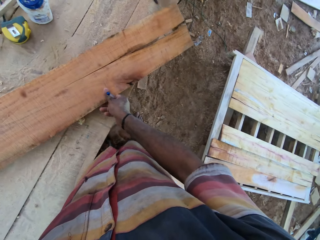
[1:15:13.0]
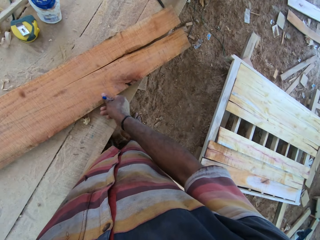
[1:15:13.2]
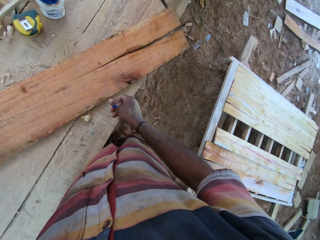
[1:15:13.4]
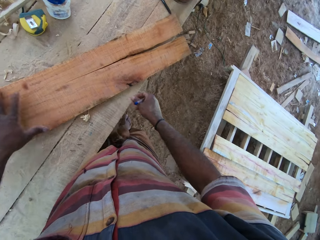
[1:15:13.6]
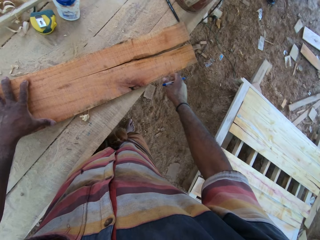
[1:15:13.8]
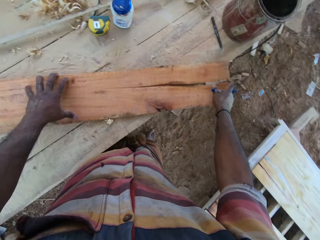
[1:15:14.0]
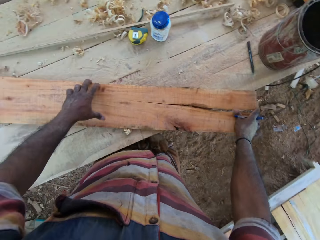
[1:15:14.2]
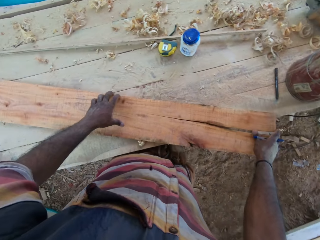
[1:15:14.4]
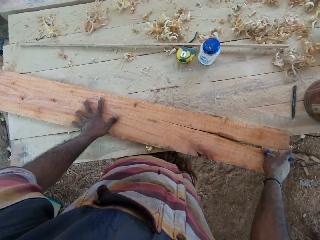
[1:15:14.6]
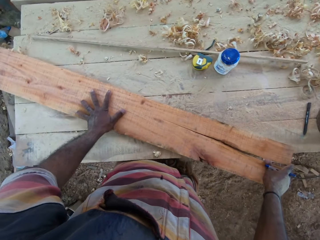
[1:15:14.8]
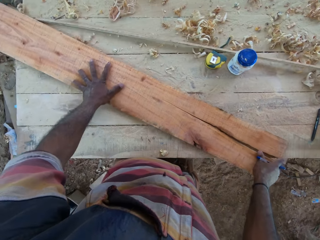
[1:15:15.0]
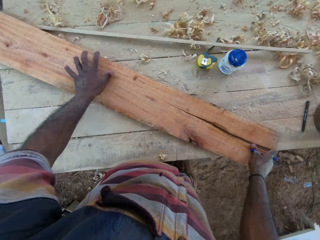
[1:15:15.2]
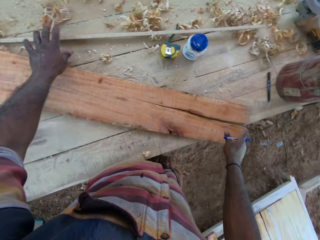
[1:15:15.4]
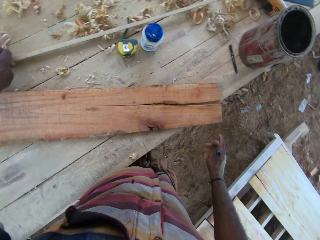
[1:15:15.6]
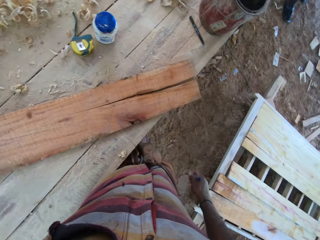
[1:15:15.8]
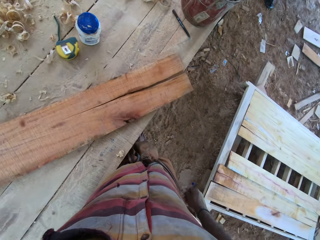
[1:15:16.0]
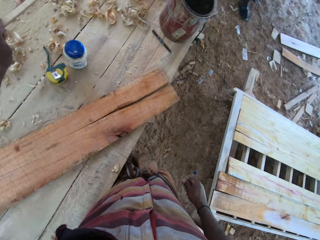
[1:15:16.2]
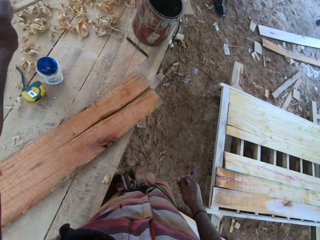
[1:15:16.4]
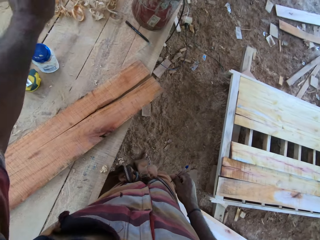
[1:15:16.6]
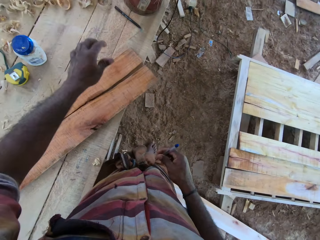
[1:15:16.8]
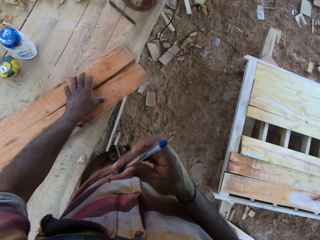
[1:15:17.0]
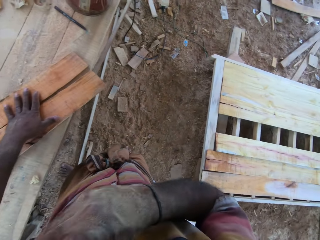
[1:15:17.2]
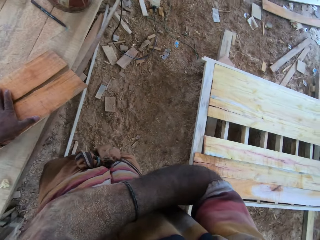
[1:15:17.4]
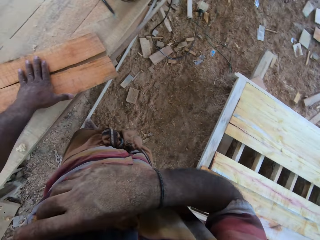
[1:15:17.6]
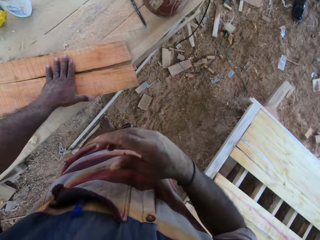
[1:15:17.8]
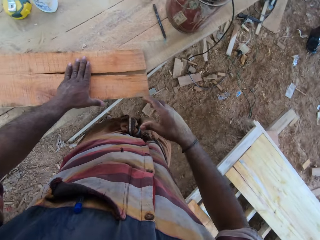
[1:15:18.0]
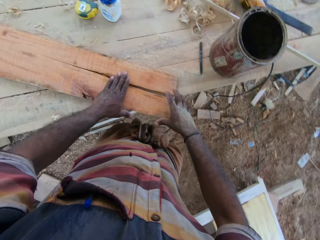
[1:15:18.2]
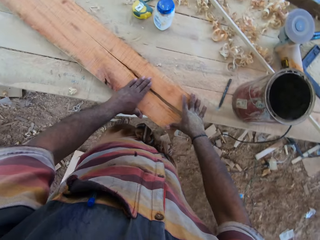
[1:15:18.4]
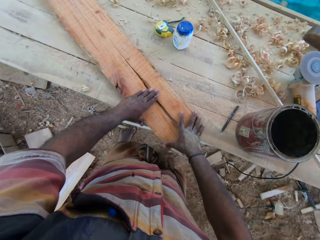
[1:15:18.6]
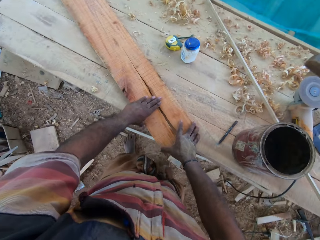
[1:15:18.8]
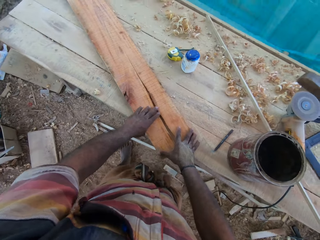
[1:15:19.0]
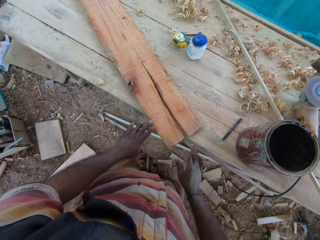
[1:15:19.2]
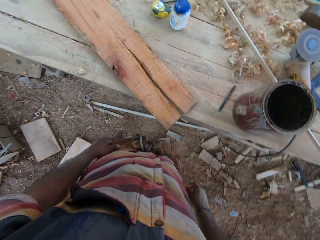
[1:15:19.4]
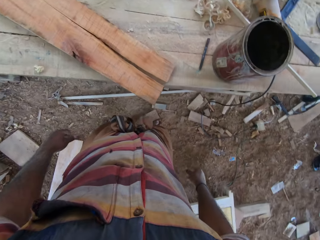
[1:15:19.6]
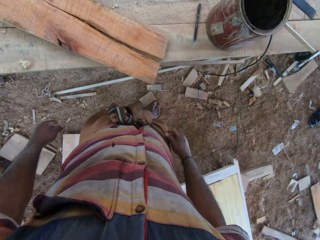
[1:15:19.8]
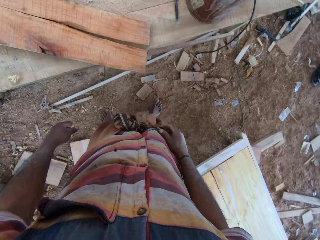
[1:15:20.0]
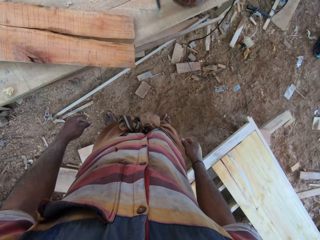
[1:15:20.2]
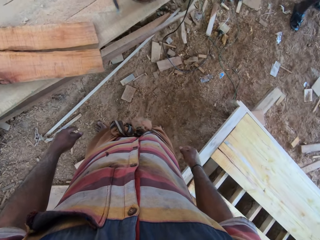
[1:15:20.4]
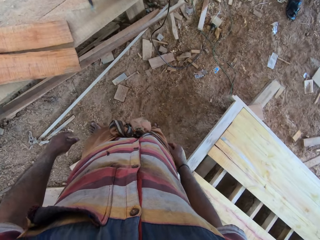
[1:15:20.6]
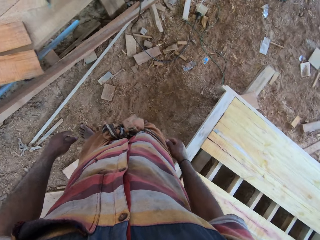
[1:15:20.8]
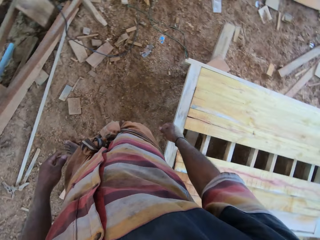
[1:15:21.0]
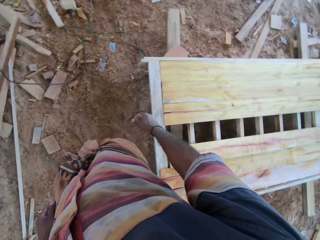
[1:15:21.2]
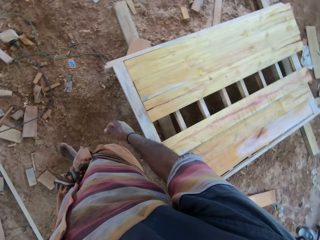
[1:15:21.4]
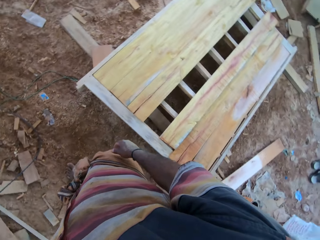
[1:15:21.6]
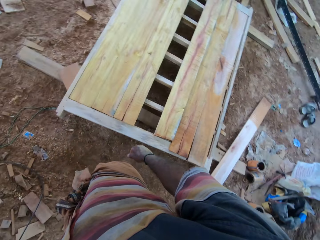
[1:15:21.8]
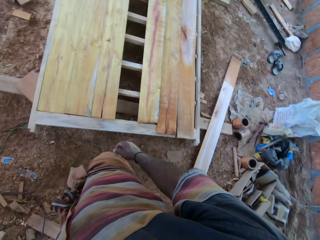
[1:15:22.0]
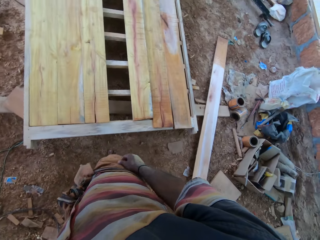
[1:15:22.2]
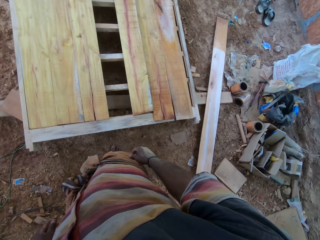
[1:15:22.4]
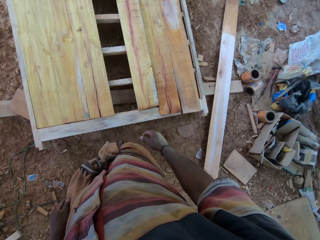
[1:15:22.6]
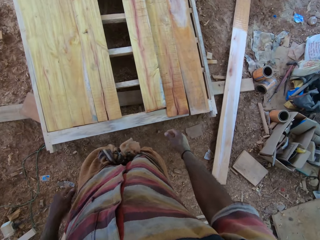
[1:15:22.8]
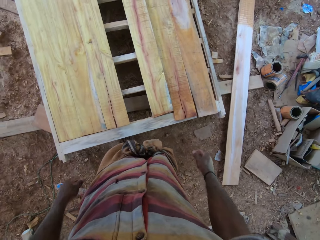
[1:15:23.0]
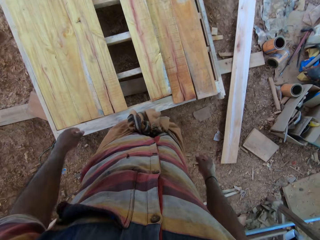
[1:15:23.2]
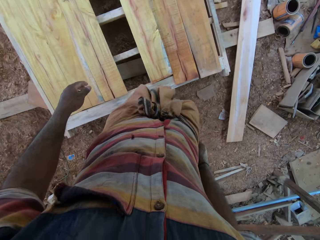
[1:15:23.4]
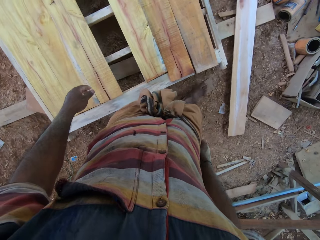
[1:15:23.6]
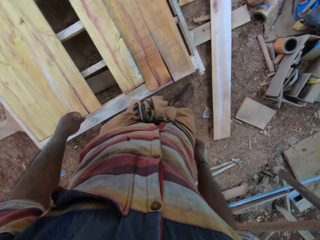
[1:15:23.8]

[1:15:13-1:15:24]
The camera wearer places the timber on the table. They move a piece of wood on the table. They pick the piece of wood and throw the piece of wood on the table. They place the pencil in the pocket. They grab the timber on the table. They hold the wood with hands. They walk on the workshop. They turn around the table.

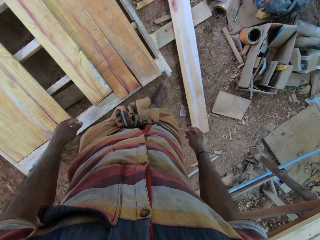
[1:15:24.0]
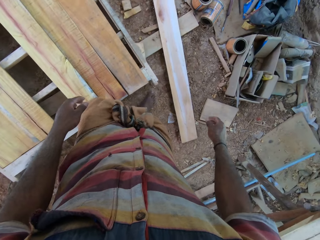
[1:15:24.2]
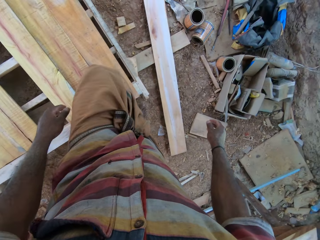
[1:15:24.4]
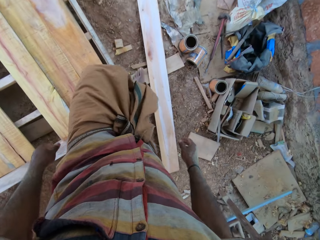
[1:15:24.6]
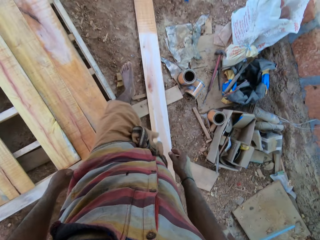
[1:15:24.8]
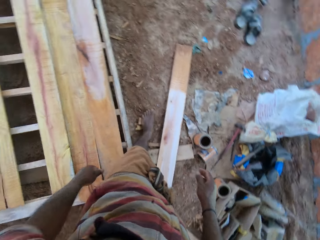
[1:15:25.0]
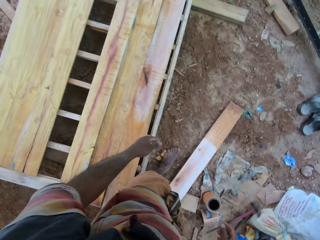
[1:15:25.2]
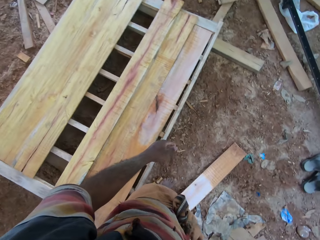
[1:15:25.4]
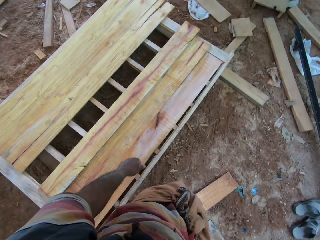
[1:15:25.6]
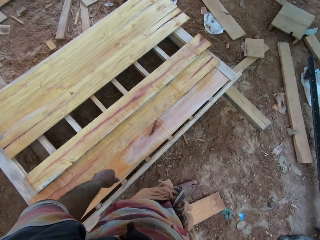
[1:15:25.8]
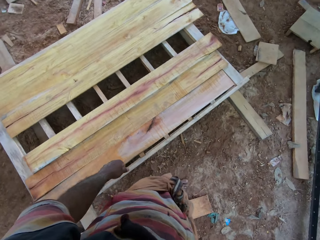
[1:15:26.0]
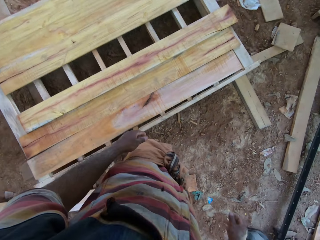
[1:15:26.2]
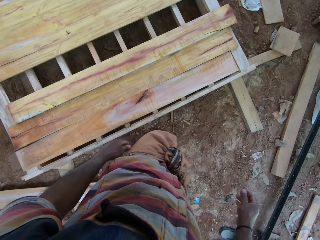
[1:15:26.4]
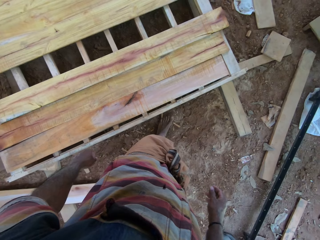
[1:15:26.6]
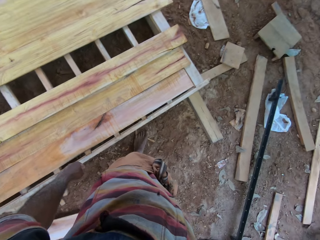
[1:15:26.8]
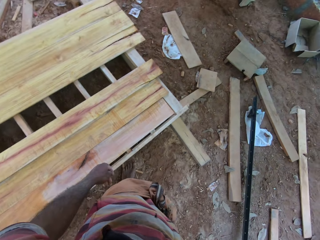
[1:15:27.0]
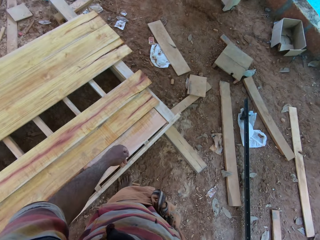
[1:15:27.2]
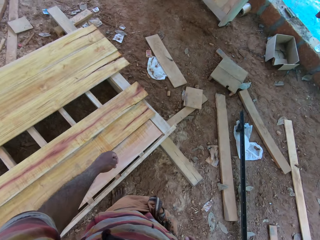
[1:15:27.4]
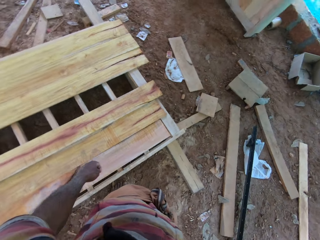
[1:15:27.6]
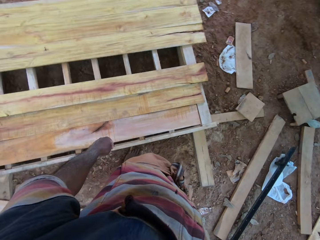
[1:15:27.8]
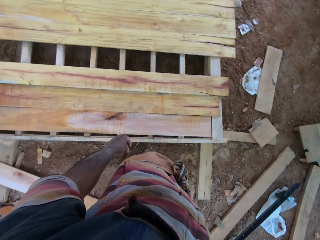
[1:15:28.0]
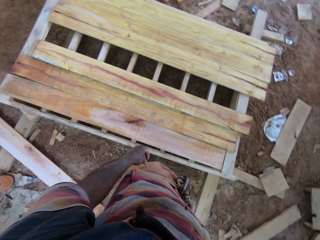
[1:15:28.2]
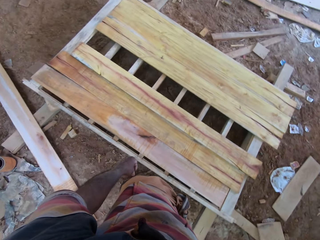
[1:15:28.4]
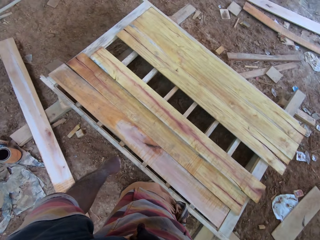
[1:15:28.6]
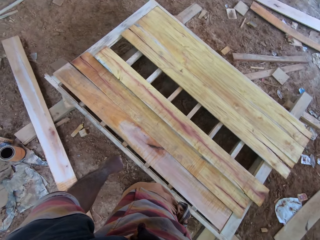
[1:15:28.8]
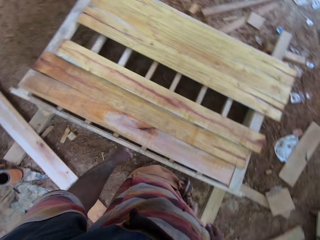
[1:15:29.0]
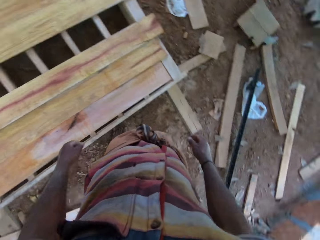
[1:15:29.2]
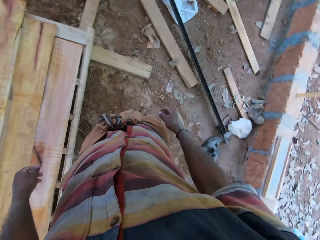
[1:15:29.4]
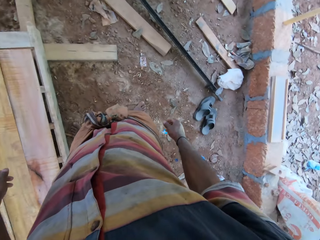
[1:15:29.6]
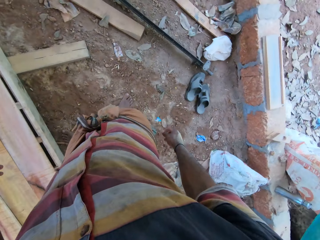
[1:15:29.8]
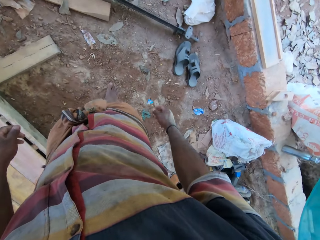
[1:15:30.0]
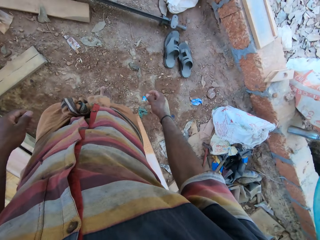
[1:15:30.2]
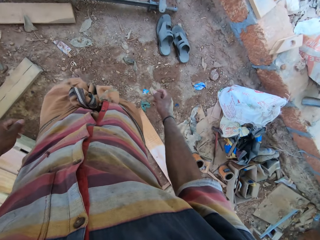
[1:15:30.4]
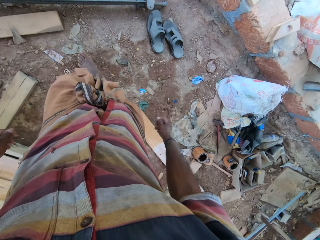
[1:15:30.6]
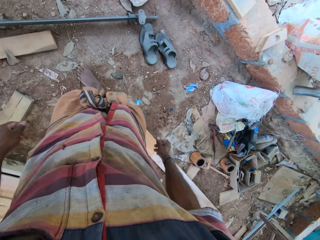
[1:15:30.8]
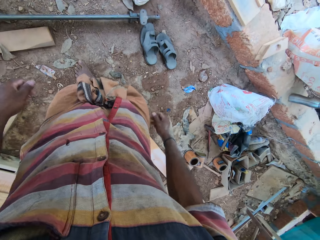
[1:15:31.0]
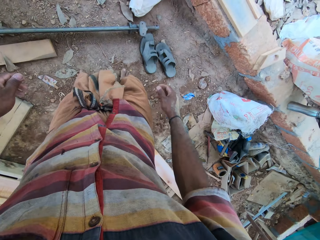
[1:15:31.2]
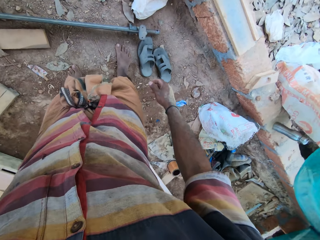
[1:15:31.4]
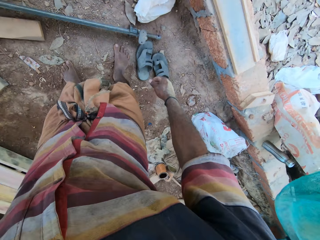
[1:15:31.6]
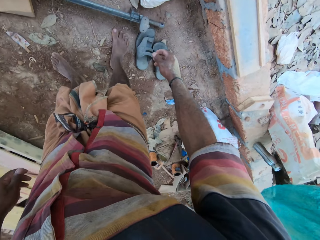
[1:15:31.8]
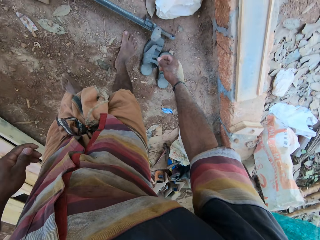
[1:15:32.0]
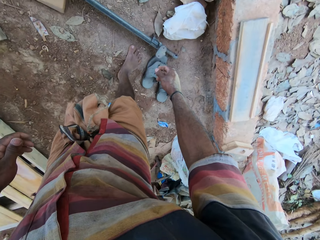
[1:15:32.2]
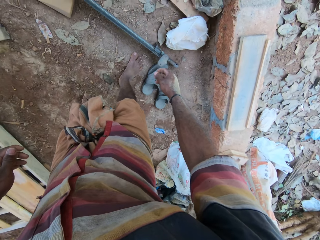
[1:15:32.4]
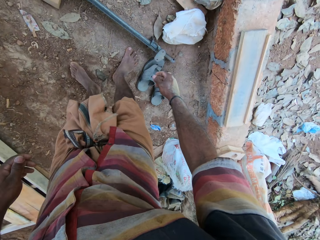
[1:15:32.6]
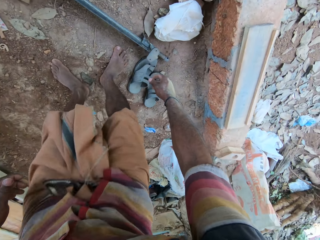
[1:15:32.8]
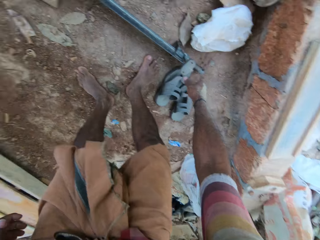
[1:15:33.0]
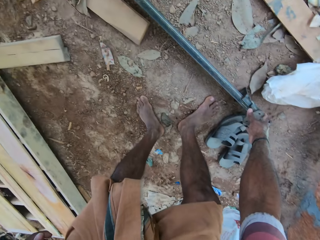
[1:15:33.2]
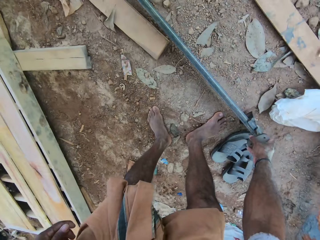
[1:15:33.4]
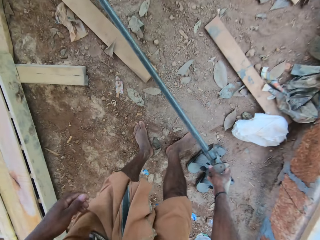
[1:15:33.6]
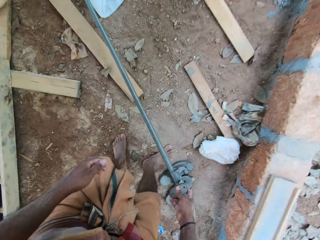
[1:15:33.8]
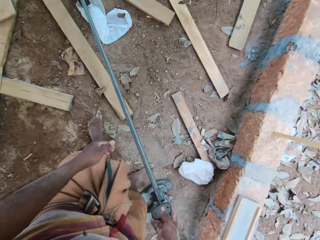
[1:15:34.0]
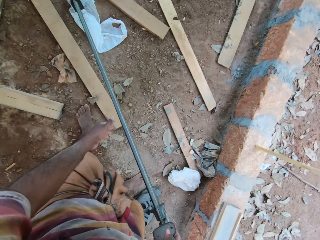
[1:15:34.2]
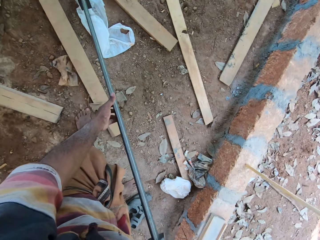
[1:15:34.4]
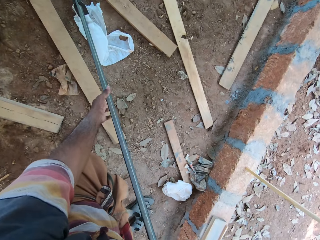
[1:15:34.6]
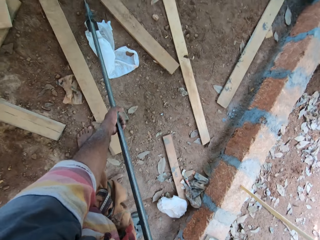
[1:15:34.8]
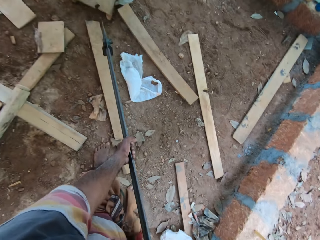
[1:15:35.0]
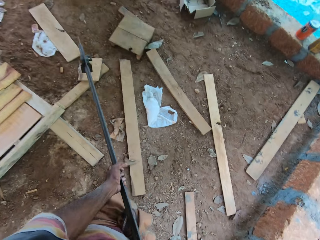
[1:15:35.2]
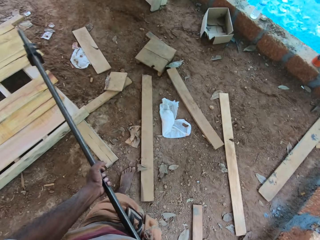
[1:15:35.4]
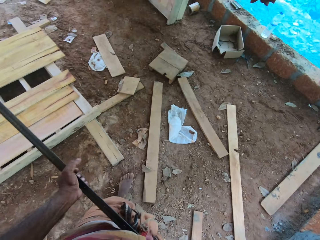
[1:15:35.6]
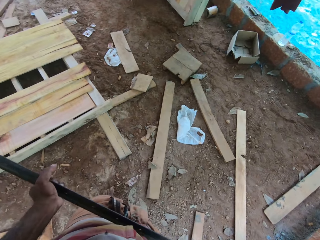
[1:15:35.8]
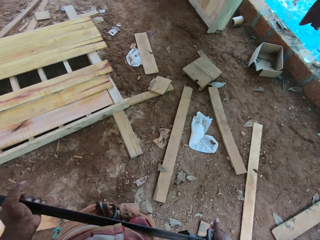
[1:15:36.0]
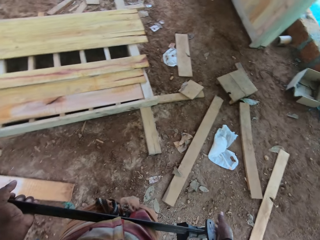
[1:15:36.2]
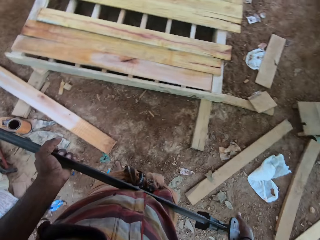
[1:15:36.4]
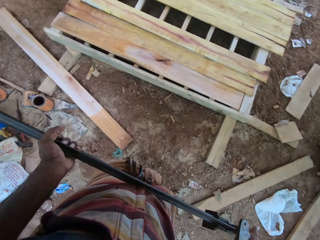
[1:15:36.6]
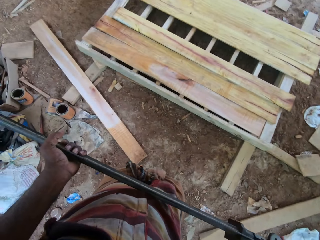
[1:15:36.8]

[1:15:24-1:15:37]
The camera wearer turns around the table. They look around the workshop. They pick the metal from the floor. They hold the metal.
